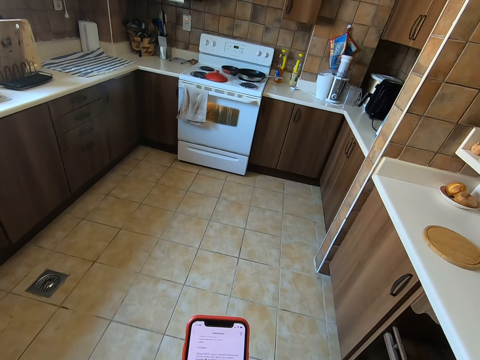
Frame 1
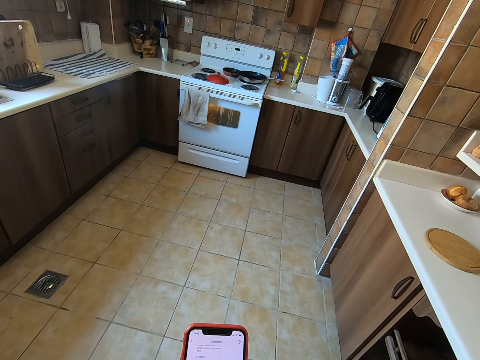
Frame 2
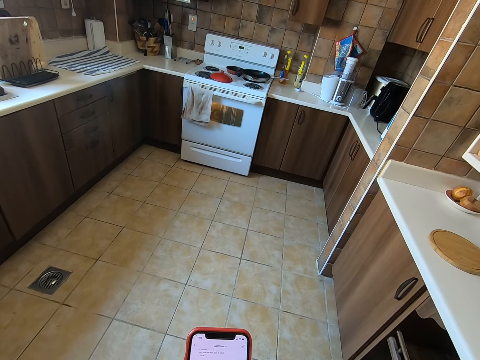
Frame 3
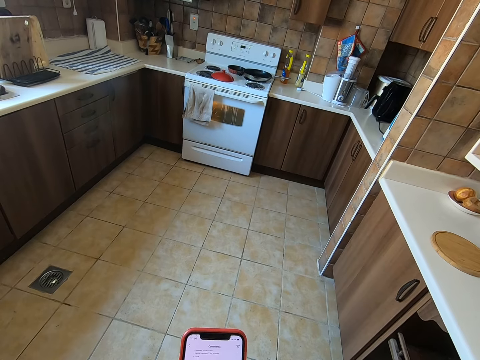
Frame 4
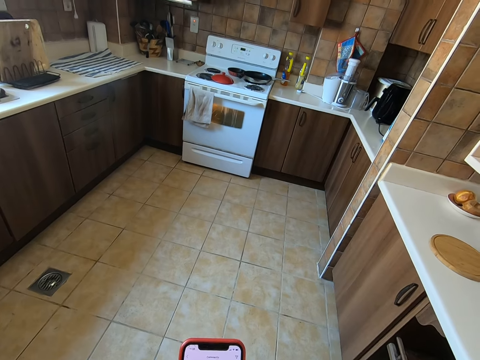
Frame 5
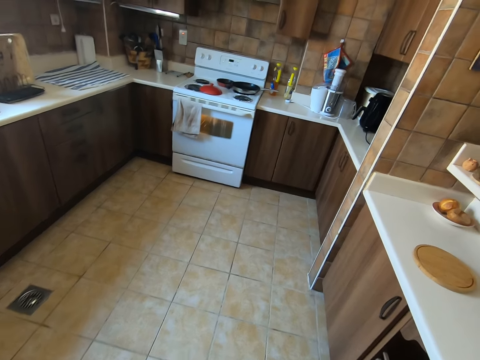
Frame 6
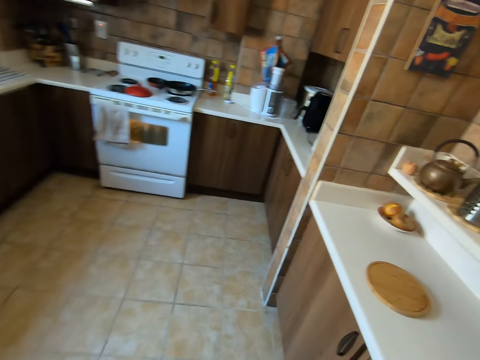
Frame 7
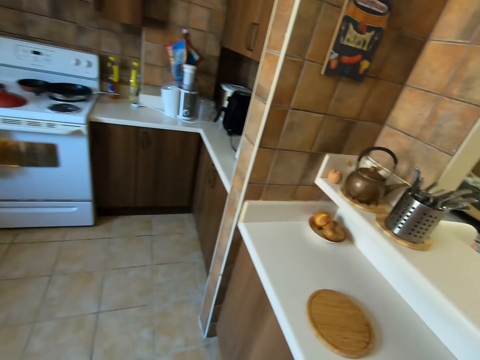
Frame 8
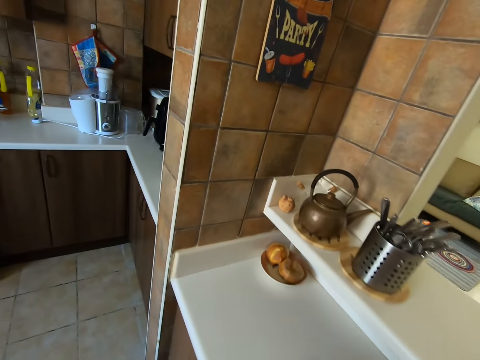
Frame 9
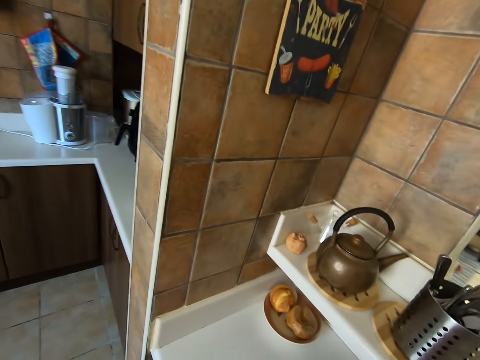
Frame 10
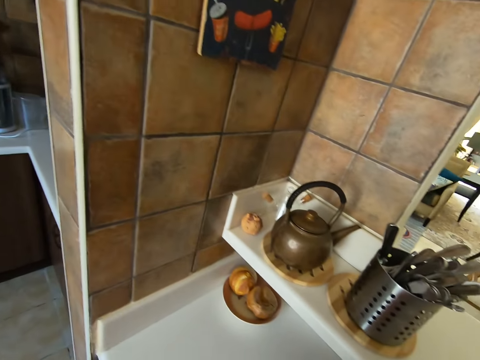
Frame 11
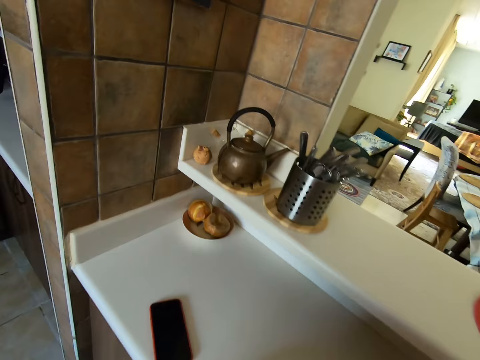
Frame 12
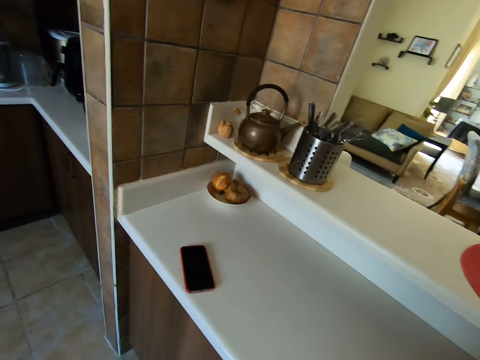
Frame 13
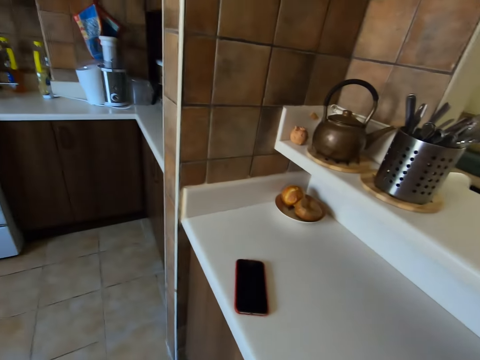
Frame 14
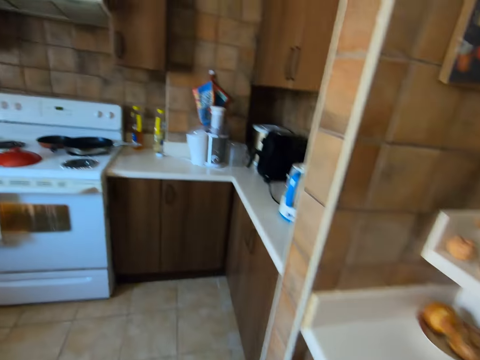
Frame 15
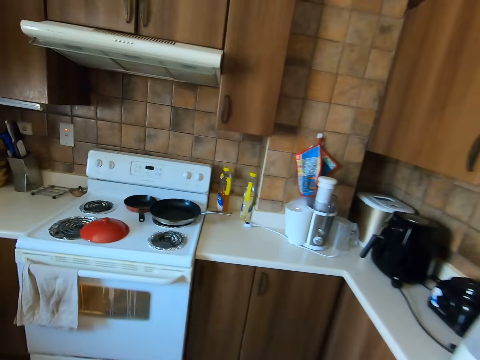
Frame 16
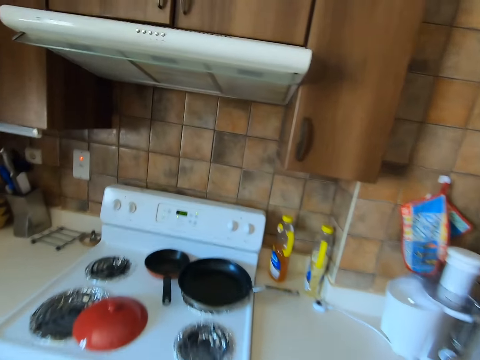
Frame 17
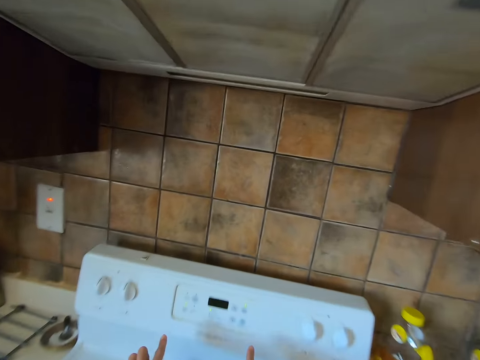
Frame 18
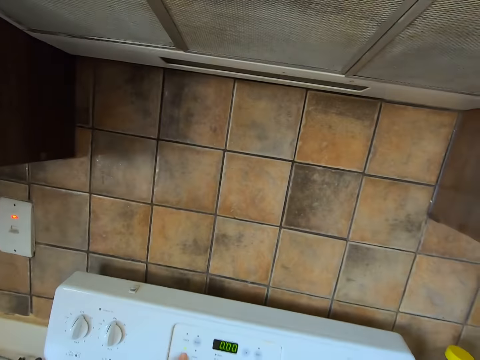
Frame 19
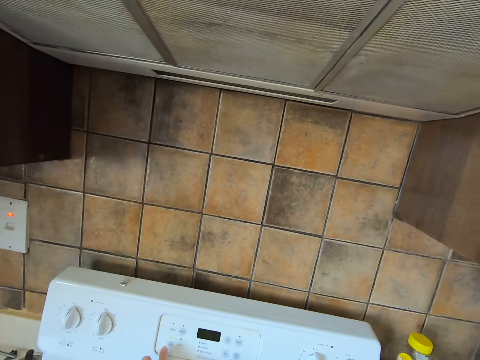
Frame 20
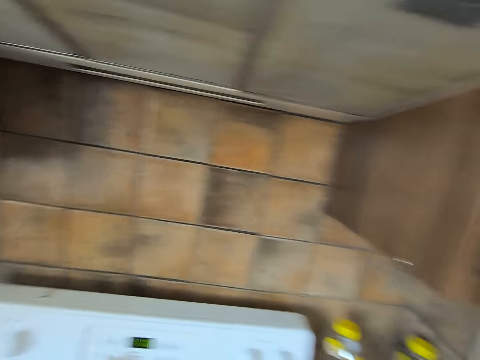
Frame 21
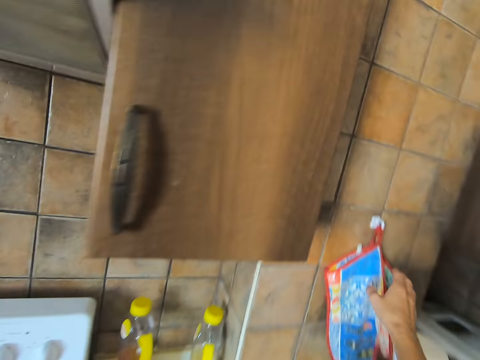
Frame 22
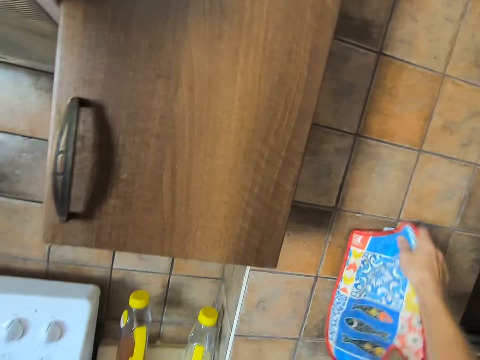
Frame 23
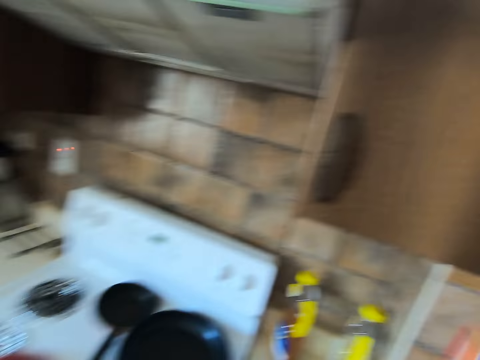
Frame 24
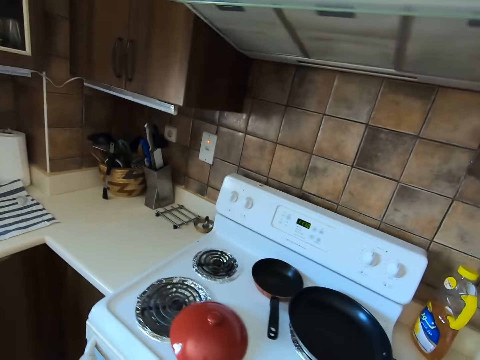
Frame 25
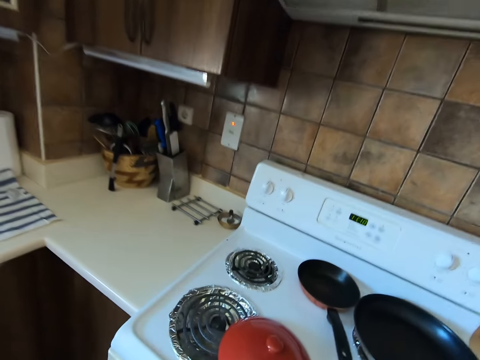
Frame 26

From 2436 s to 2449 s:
The camera wearer moves towards the shelf. They put the phone down. They move towards the cooker and stand beside the cooker. They pick gloves from the wall sticker.

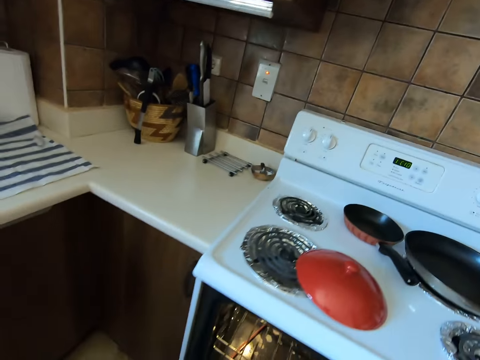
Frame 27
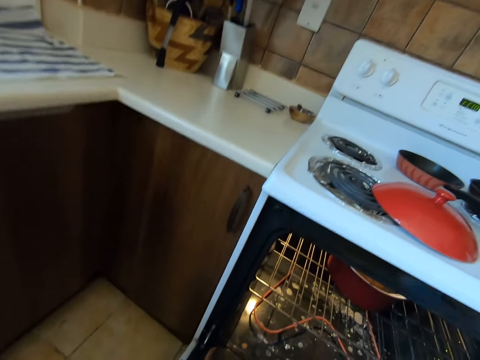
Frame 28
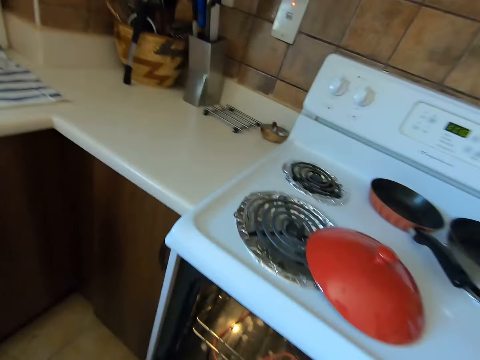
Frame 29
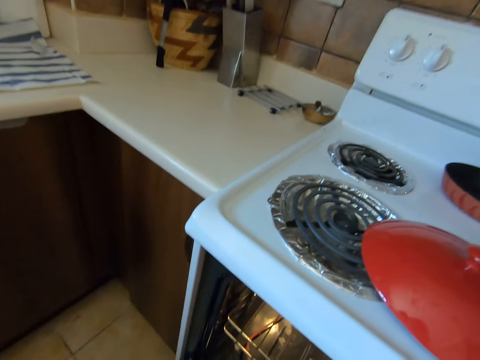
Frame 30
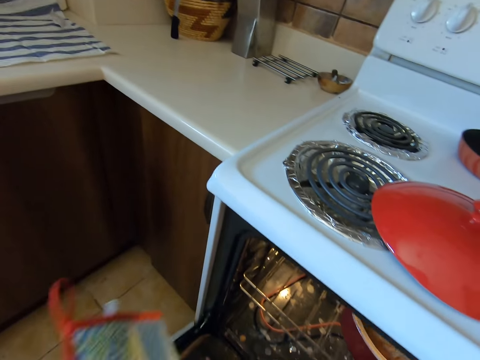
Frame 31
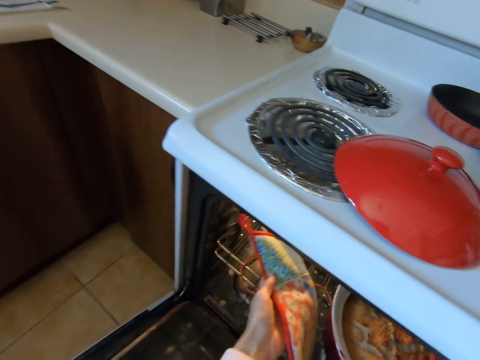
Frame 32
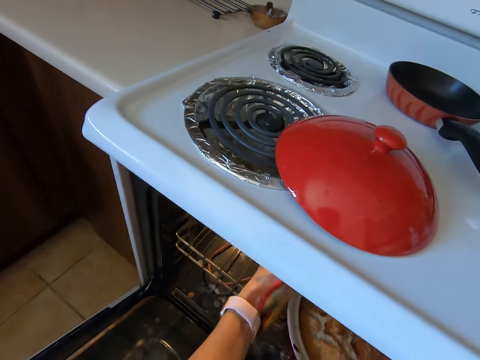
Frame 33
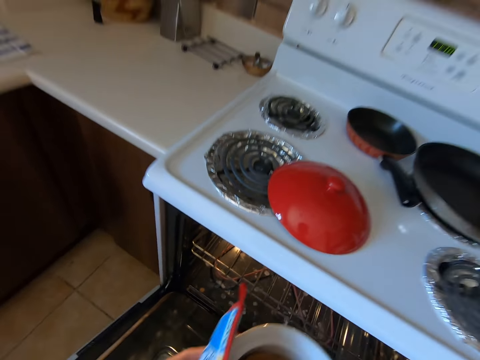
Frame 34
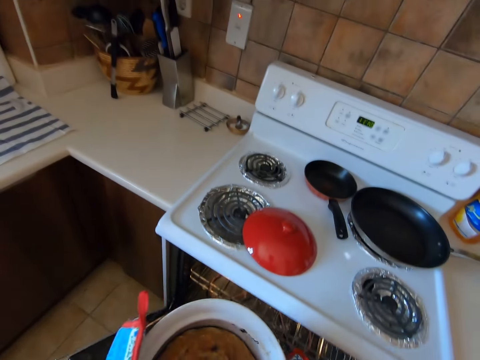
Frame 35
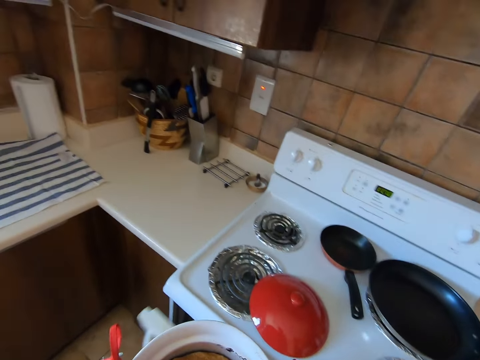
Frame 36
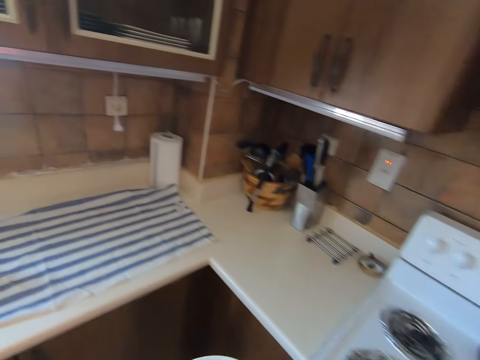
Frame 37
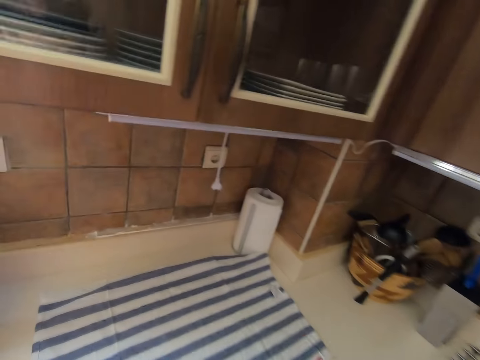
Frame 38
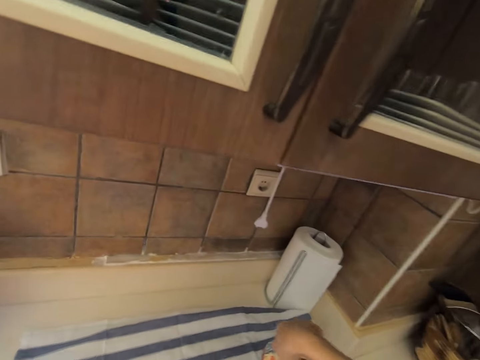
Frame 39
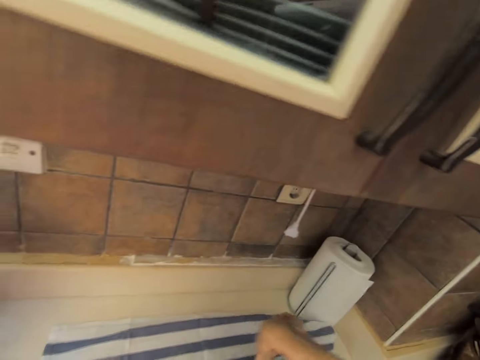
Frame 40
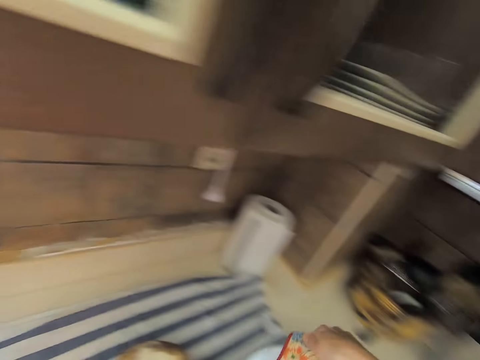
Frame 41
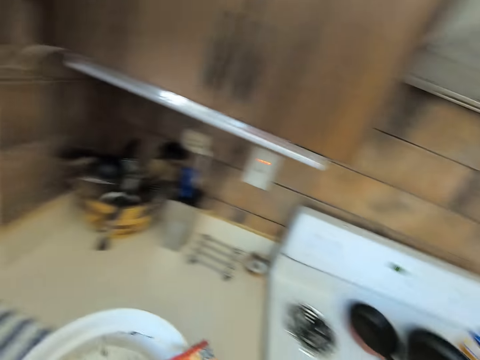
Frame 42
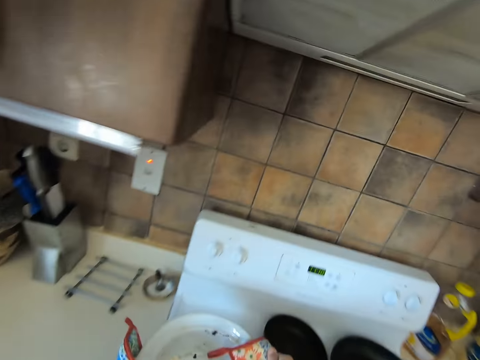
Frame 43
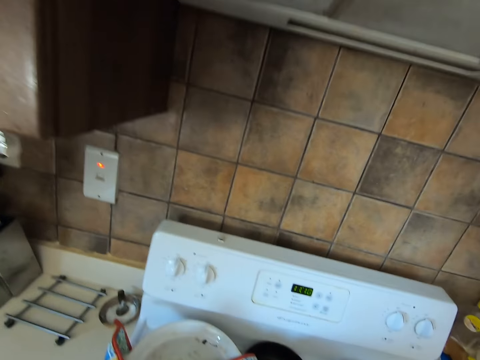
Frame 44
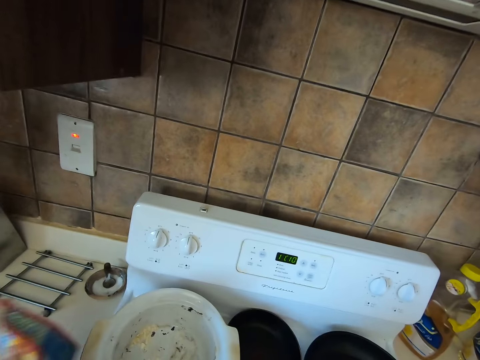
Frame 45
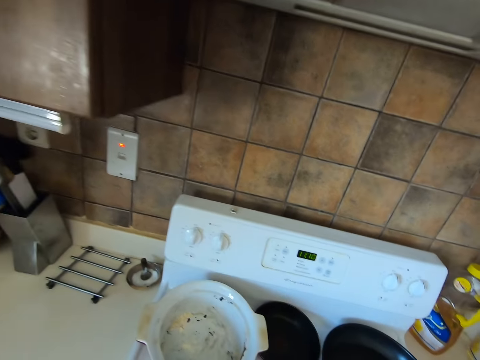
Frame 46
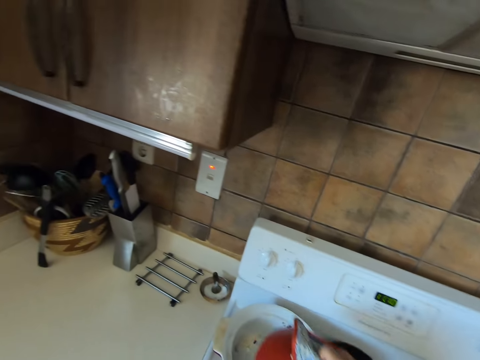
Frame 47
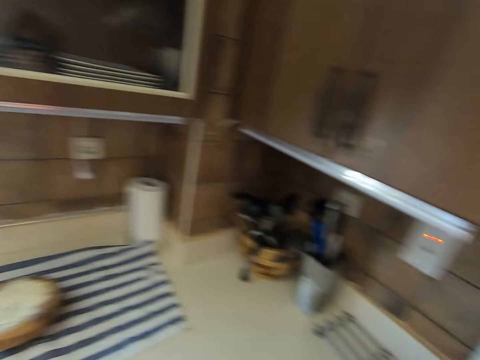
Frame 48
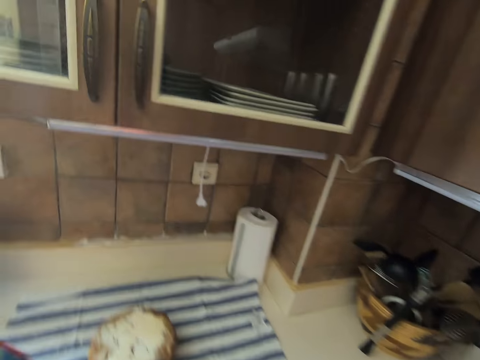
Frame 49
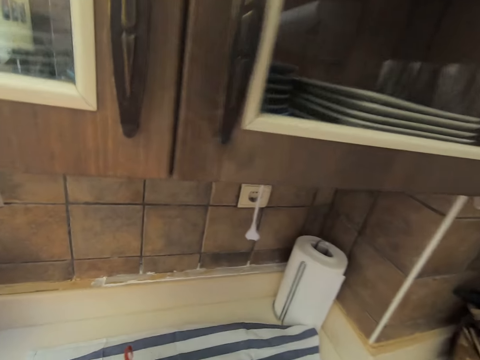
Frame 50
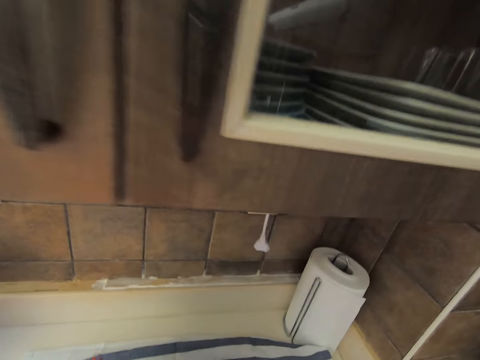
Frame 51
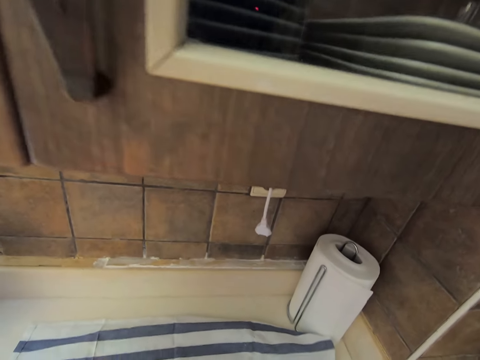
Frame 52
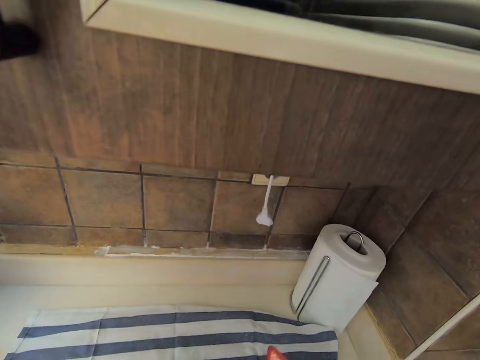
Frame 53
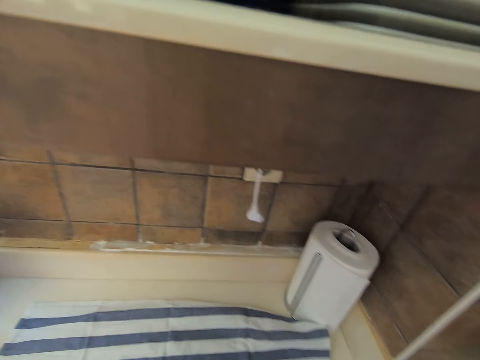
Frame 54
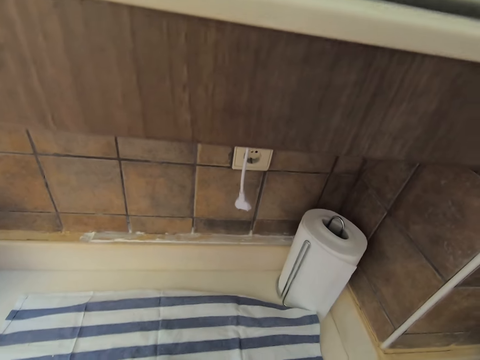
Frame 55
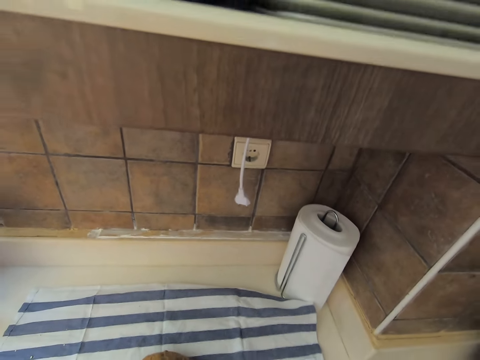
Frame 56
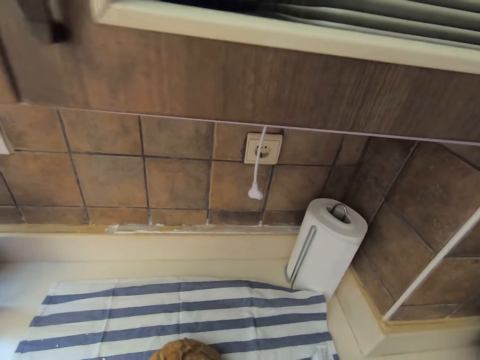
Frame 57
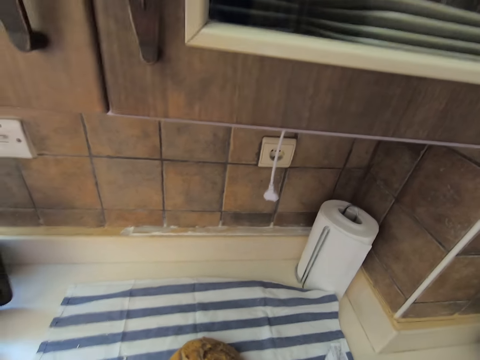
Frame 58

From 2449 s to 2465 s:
The camera wearer opens the oven. They reach for something. They remove the pot from the oven. They drop the pot on the counter. They move the pot to the stove. They stand beside the cupboard. They do something.
